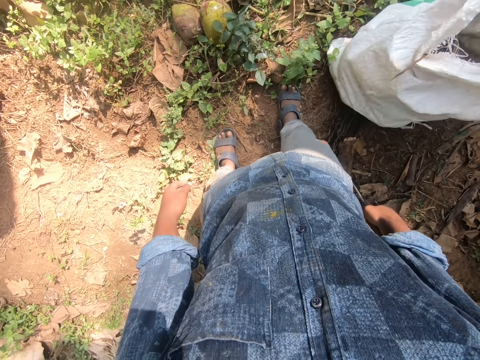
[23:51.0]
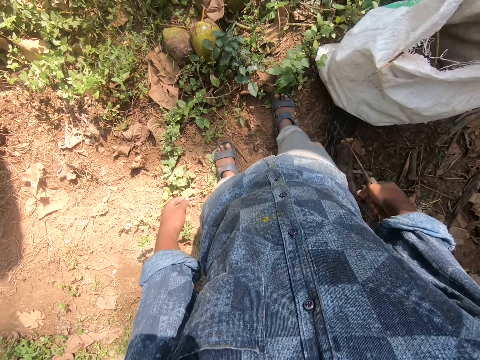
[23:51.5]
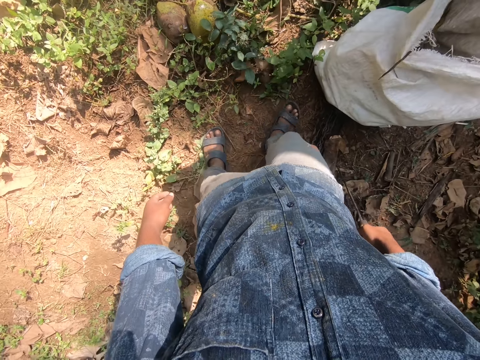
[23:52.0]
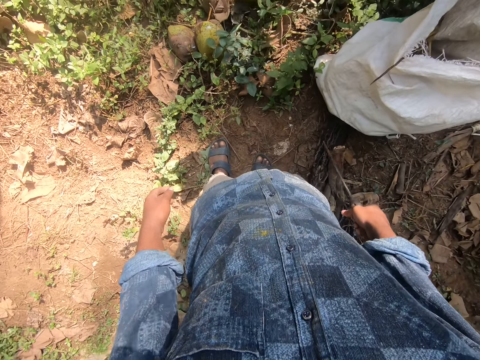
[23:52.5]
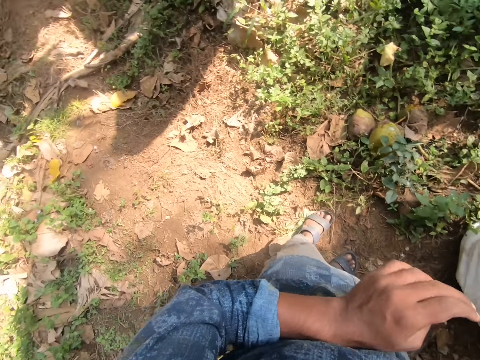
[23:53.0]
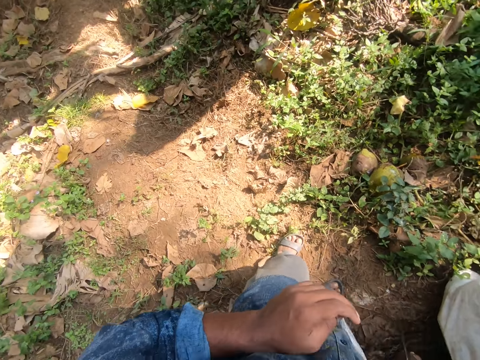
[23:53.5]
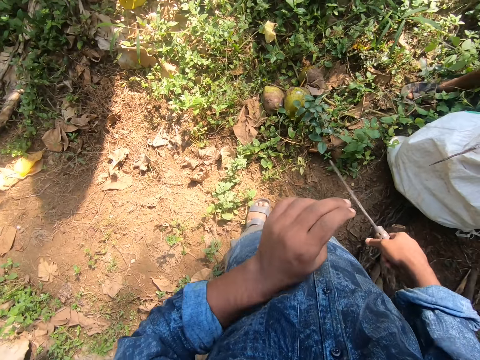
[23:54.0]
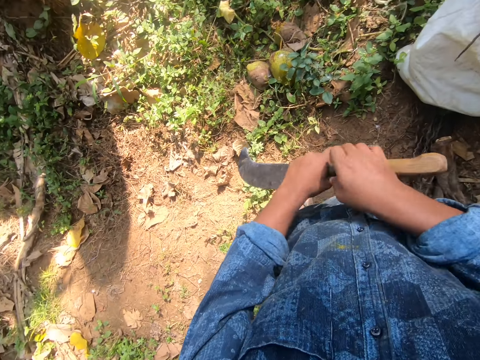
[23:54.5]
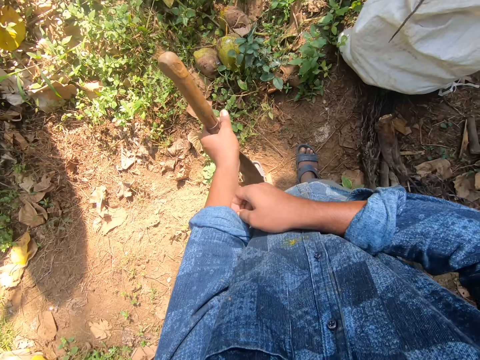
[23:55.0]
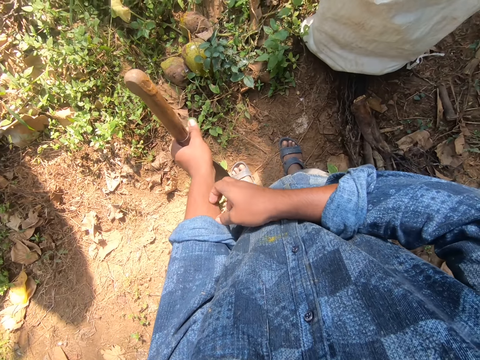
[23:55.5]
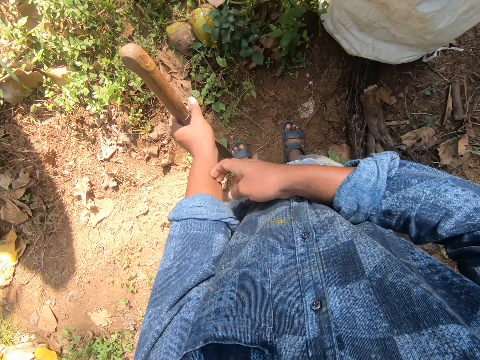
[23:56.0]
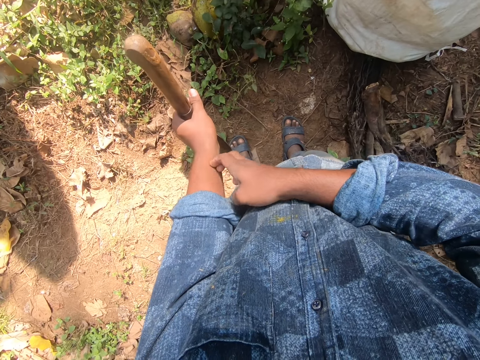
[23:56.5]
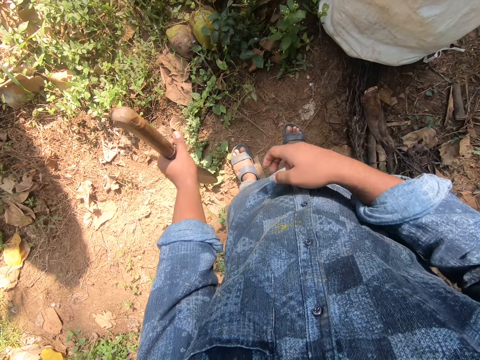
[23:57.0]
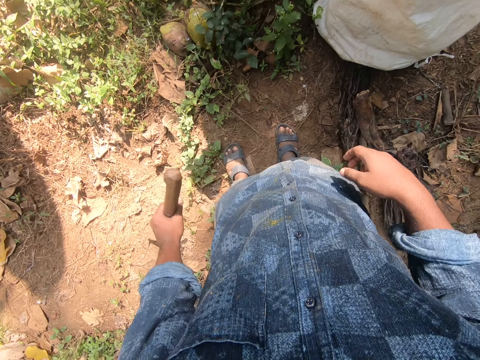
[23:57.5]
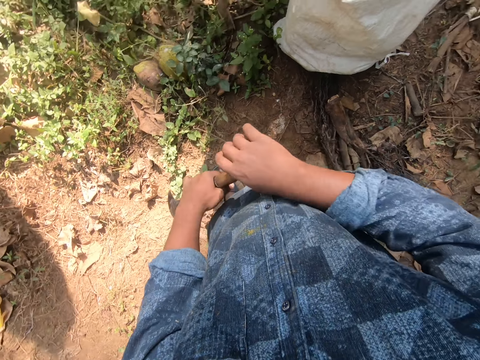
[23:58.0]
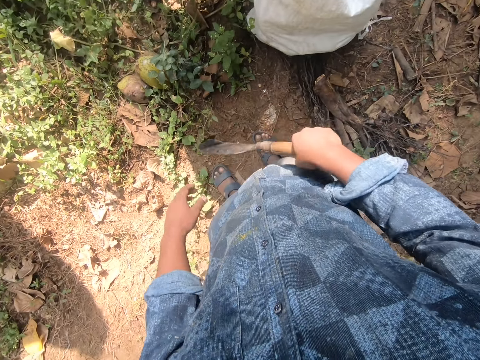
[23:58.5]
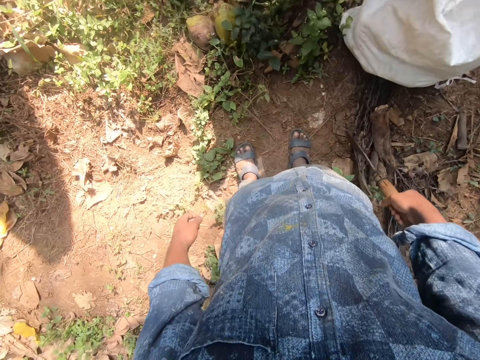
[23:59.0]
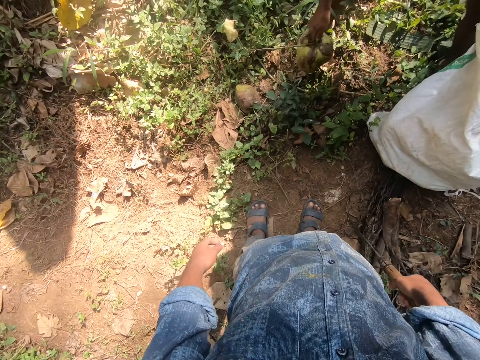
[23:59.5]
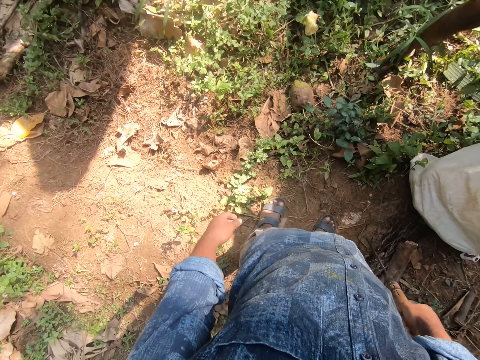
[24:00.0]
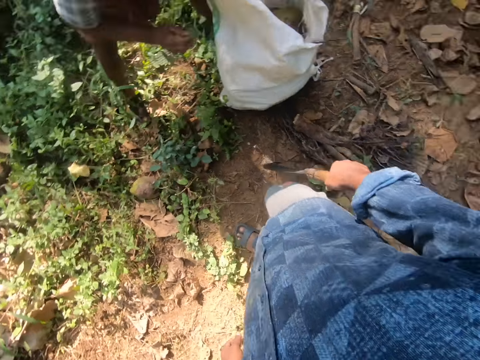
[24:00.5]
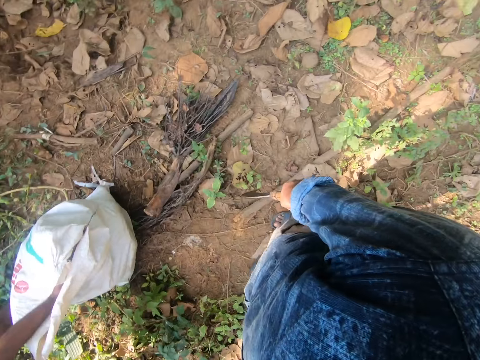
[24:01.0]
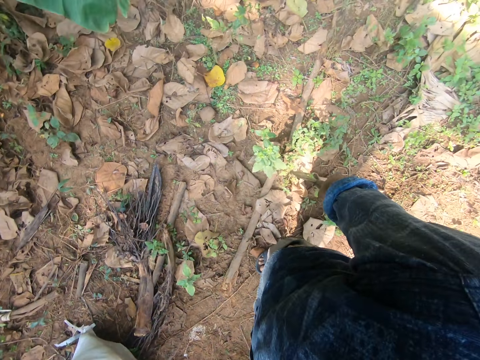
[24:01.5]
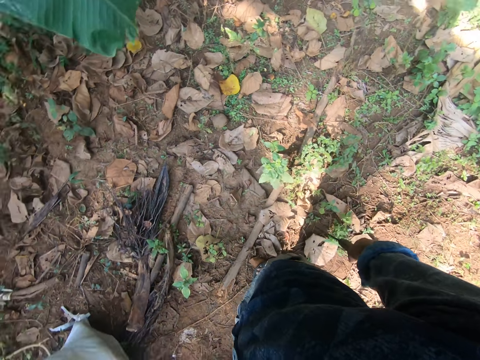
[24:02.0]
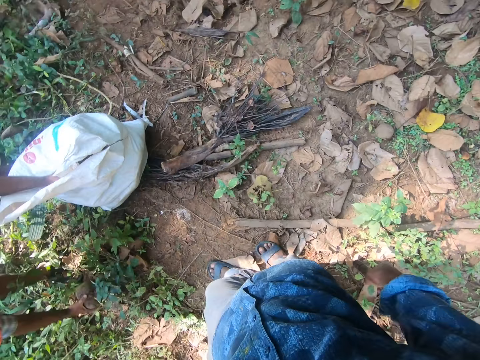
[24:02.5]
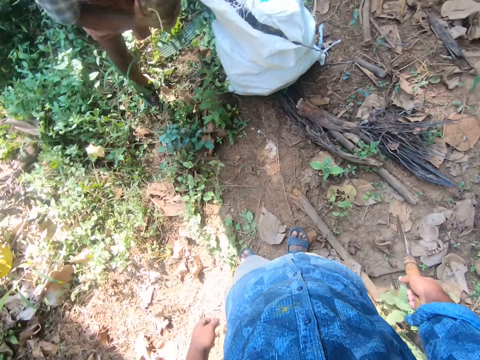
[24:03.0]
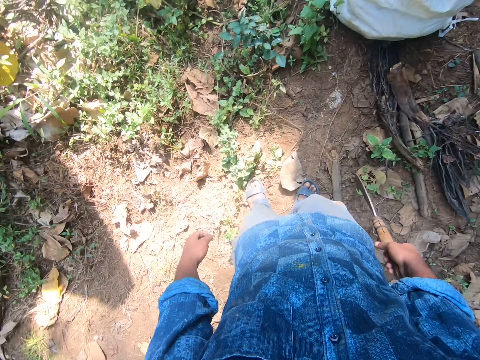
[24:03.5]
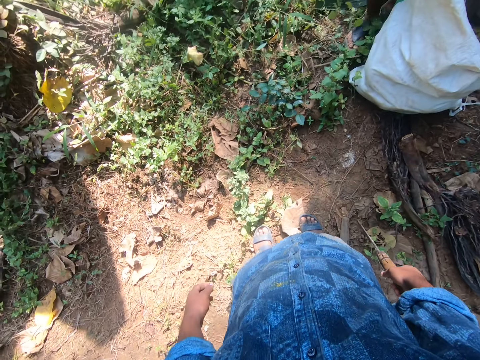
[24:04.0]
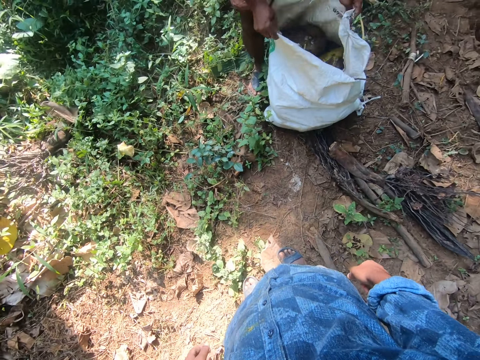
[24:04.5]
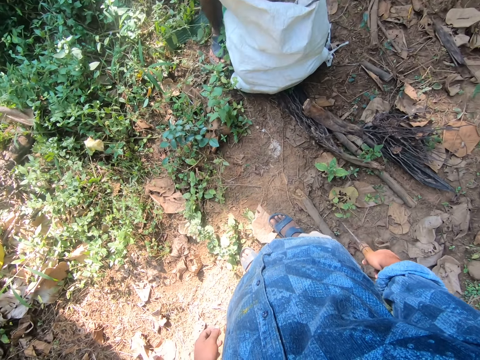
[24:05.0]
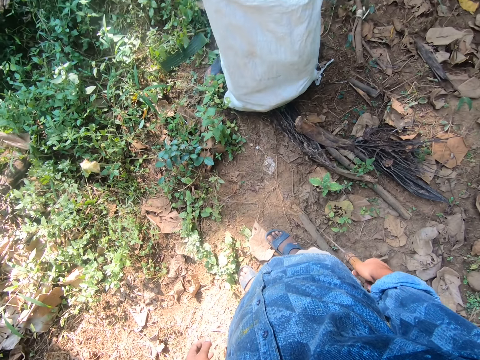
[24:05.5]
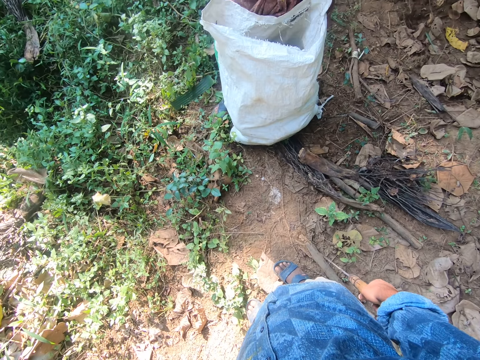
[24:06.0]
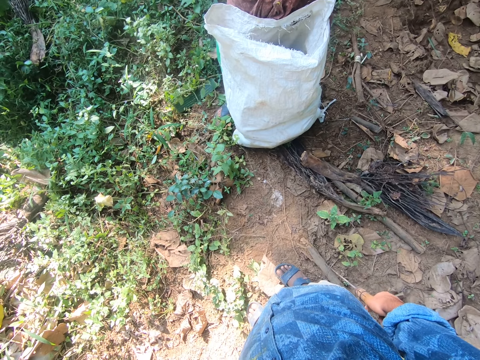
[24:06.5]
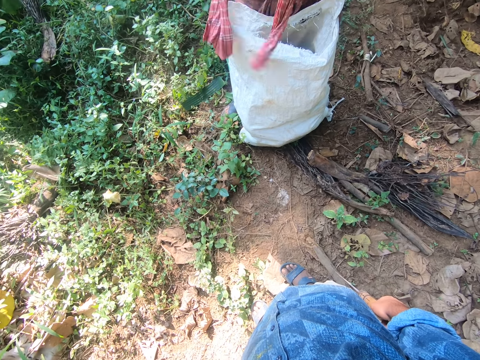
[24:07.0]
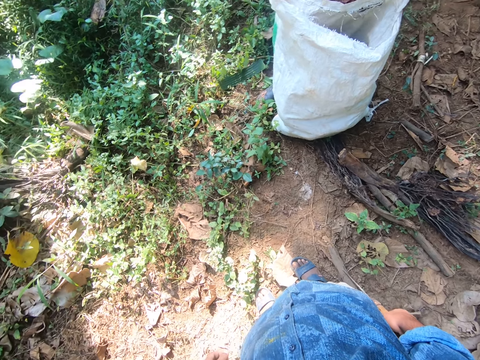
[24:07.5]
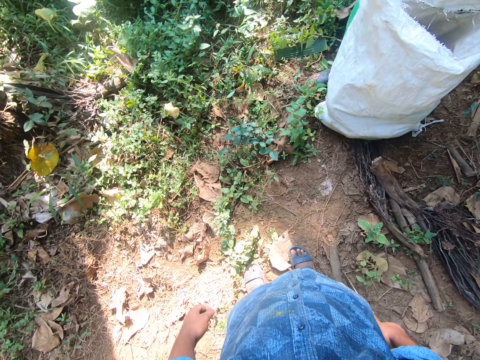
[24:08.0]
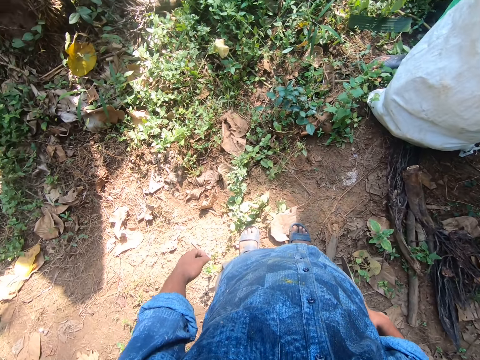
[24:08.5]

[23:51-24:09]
The camera wearer stands outside. A man drops the coconut into a sack with his right hand. The man picks up a coconut from the ground with his right hand. The camera wearer passes the machete from his right hand to his left hand. He scratches his left hand with his right hand. He passes the machete from his left hand to his right hand. The man picks up a coconut from the ground with his right hand. The man interacts with the camera wearer and another man. The first man widens the sack on the ground with his hands.

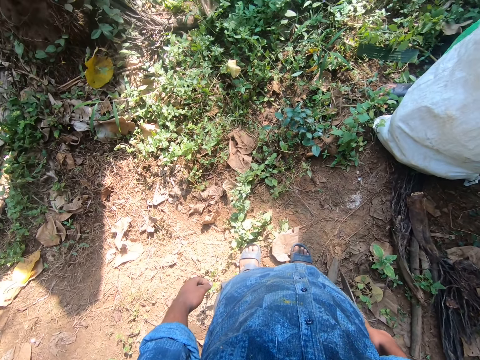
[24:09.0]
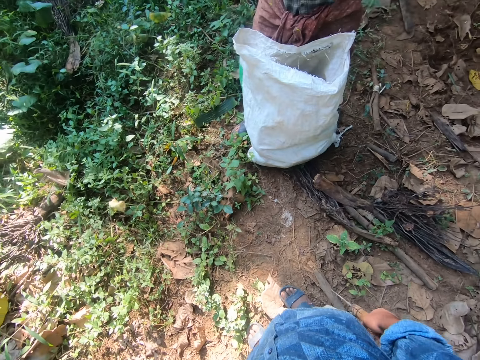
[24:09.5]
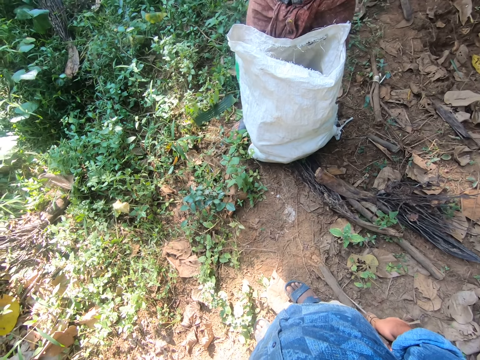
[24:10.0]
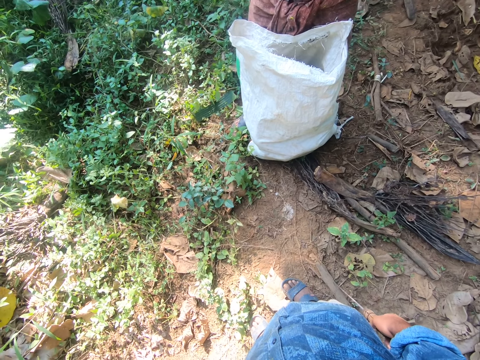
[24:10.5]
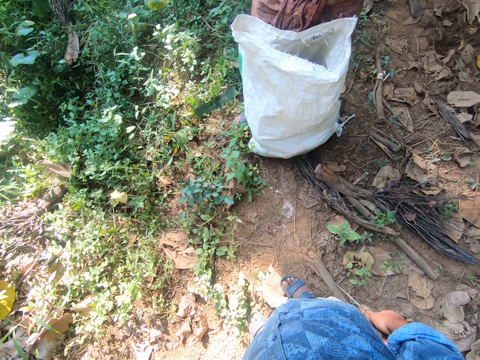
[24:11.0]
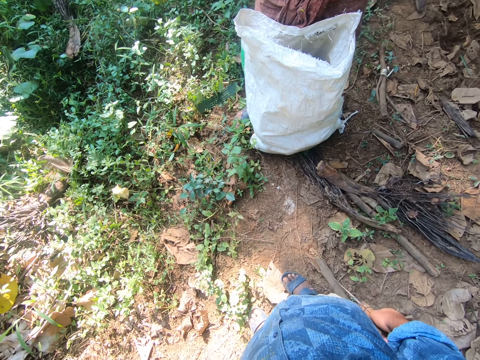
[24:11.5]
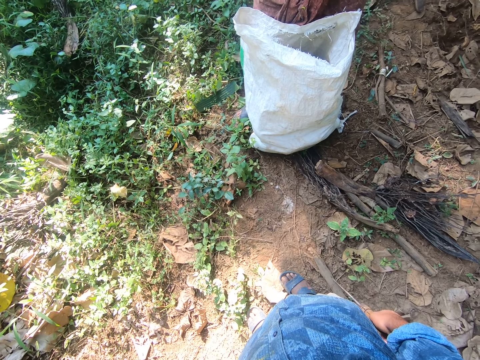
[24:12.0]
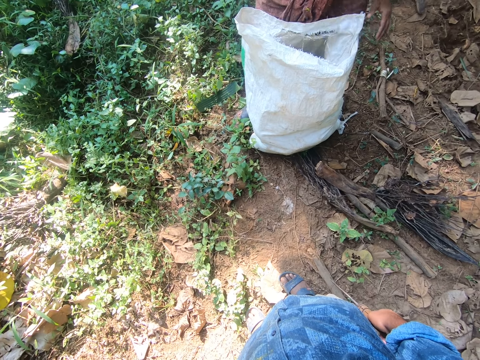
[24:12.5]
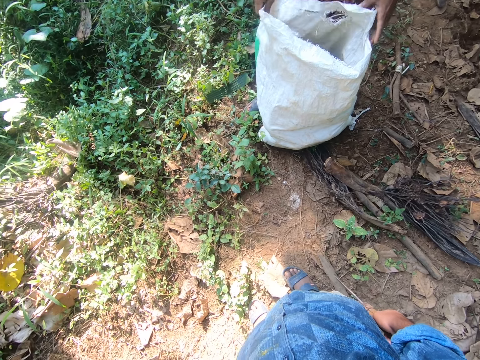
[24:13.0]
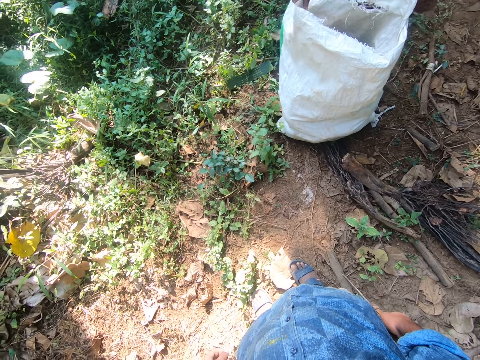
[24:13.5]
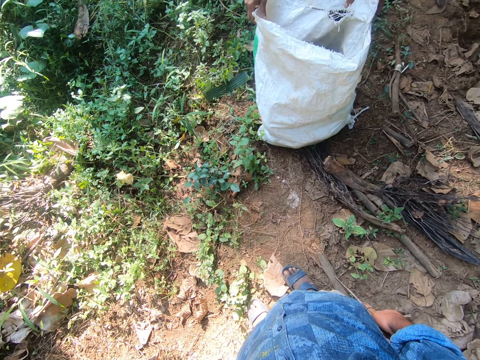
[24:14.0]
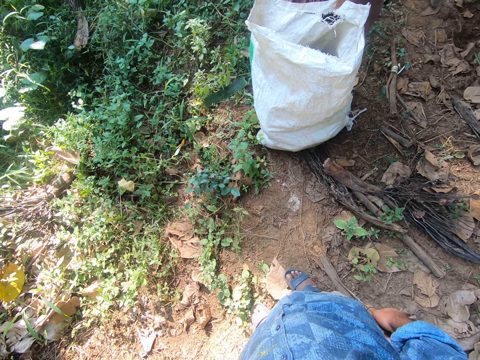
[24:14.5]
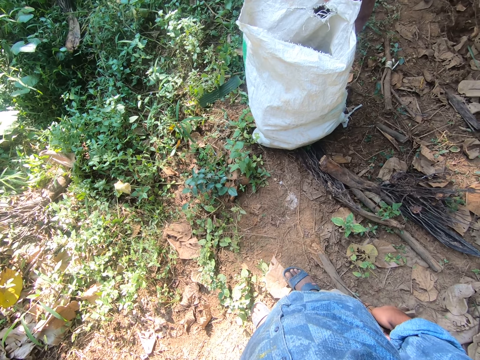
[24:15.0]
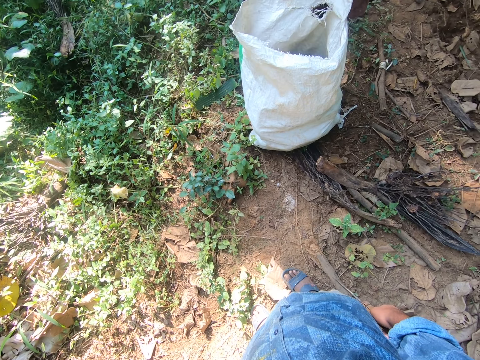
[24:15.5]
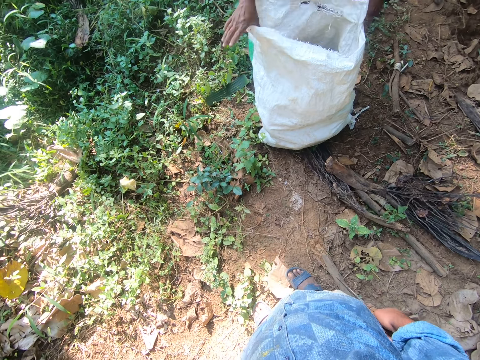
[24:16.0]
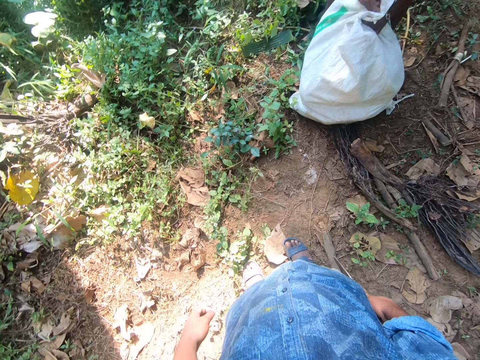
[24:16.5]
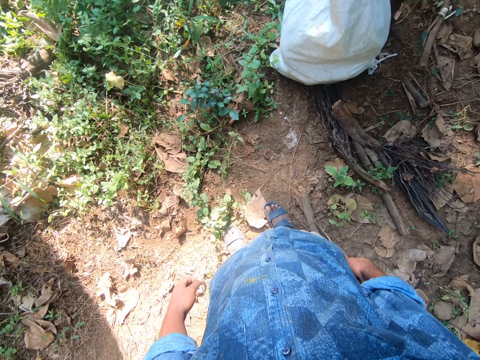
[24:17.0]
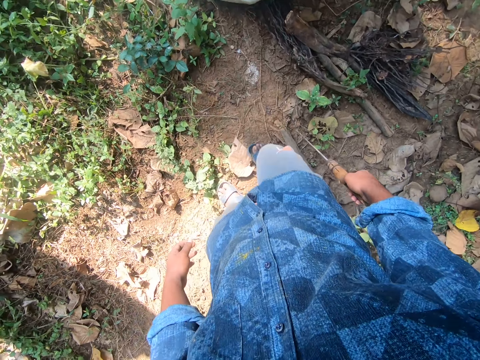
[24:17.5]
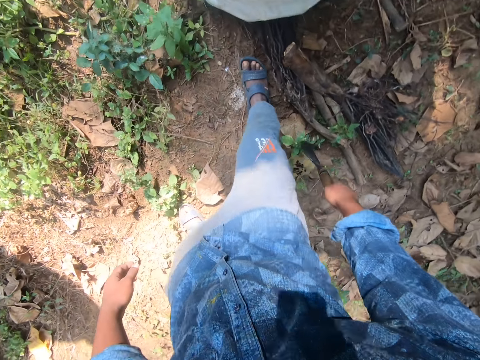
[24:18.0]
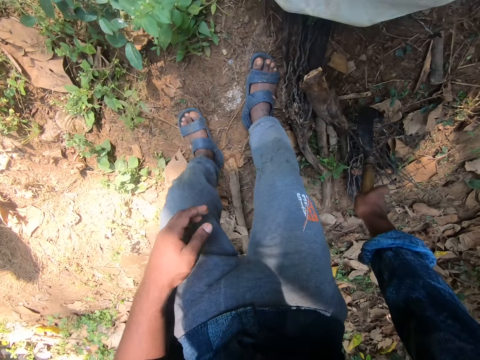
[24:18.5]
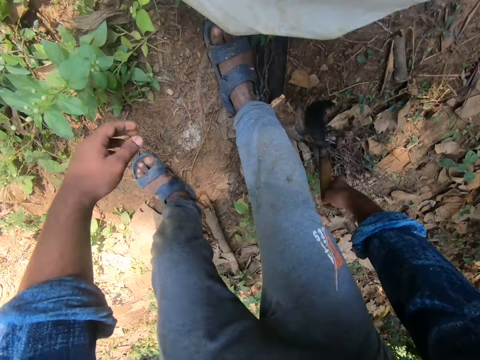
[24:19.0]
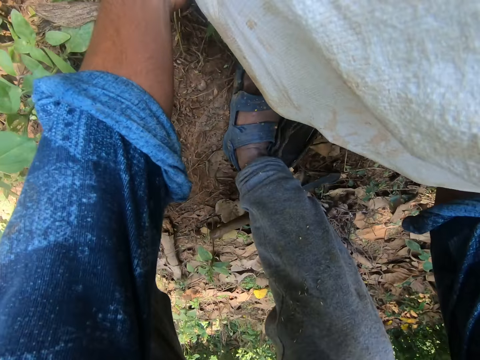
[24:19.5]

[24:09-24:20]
The man holds the sack on the ground with his right hand. He holds the sack on the ground with his left hand. He folds the sack on the ground with his hands. The camera wearer drops the machete on the ground with his right hand.
